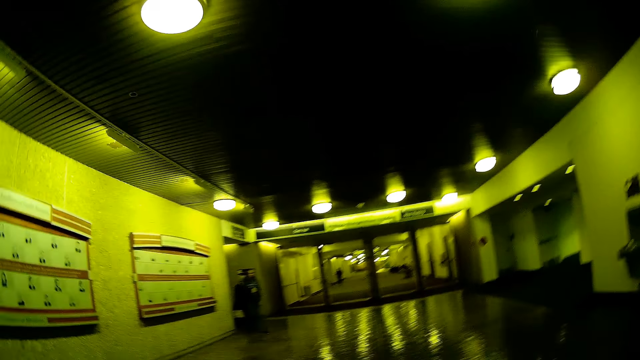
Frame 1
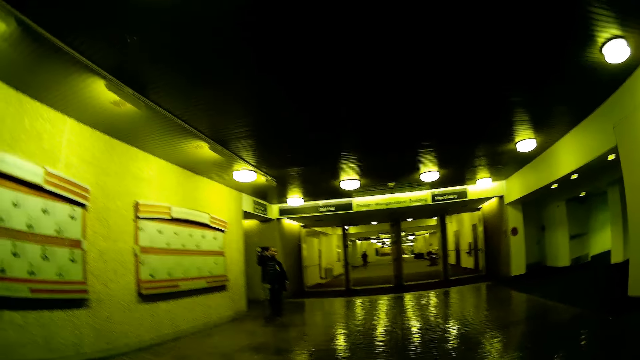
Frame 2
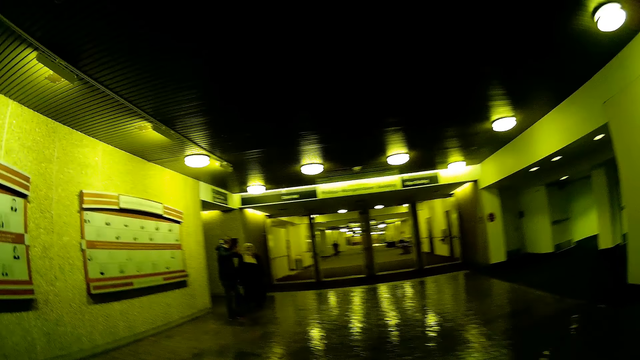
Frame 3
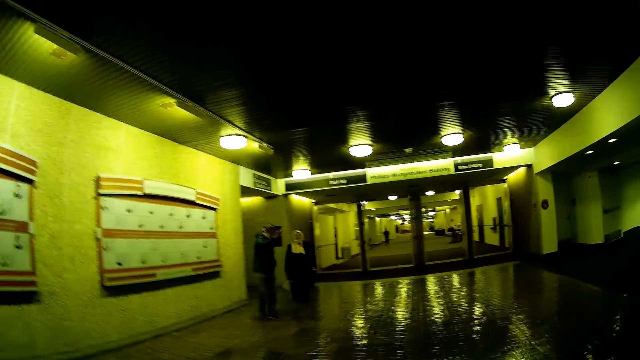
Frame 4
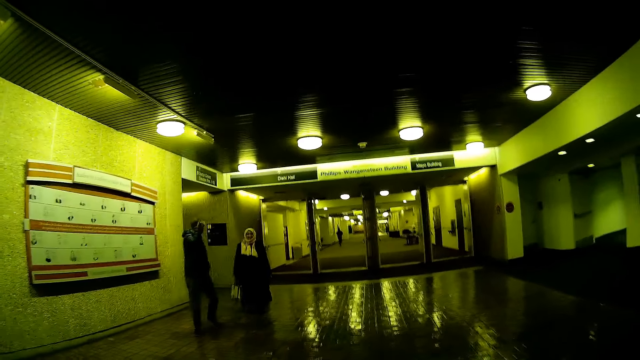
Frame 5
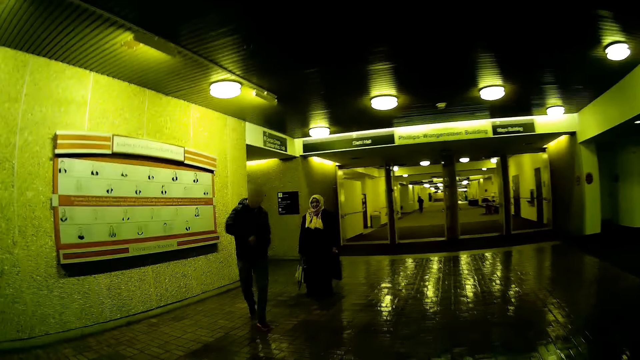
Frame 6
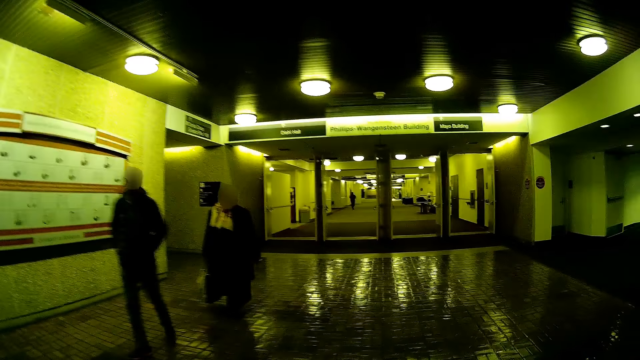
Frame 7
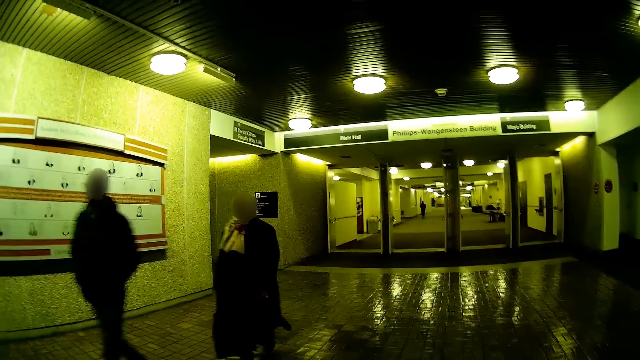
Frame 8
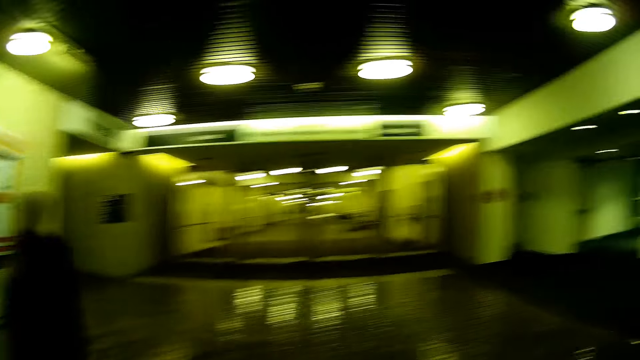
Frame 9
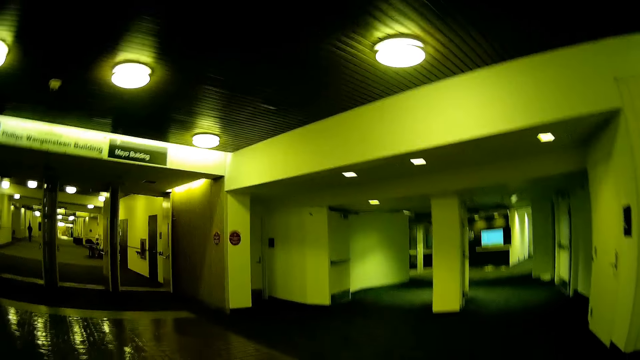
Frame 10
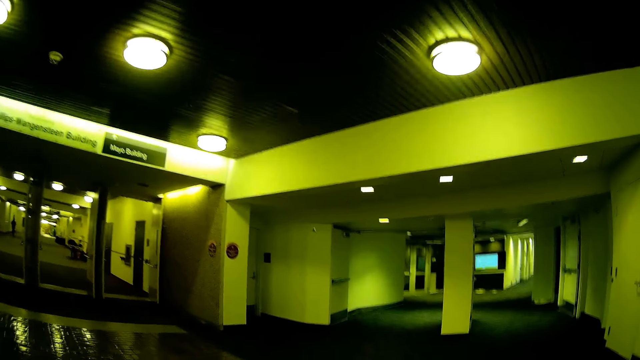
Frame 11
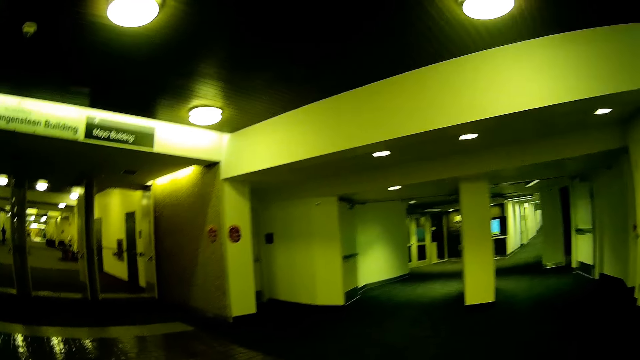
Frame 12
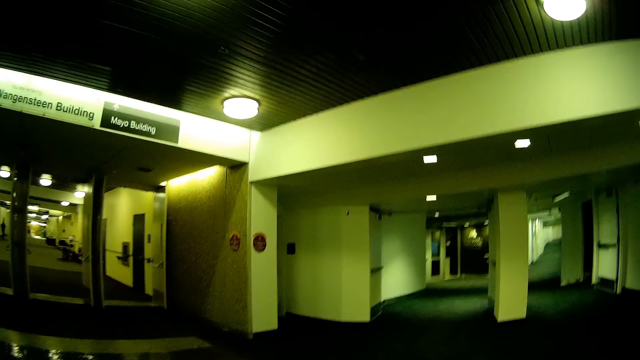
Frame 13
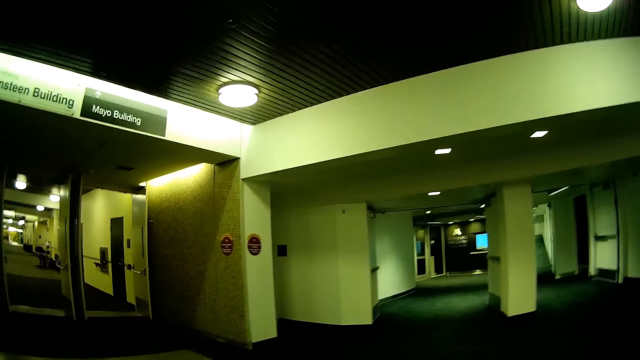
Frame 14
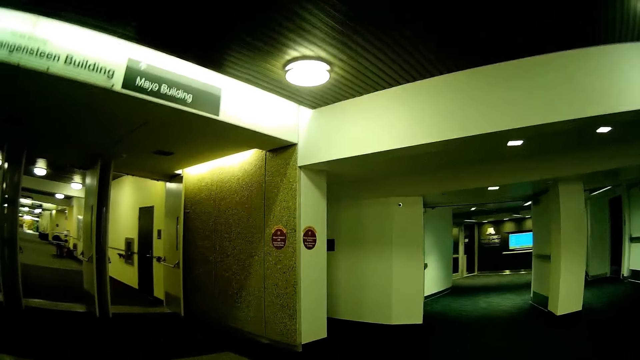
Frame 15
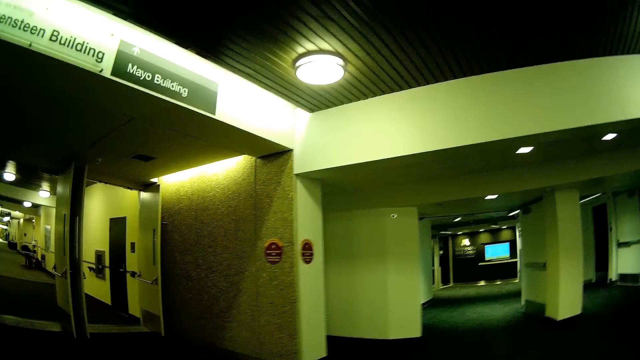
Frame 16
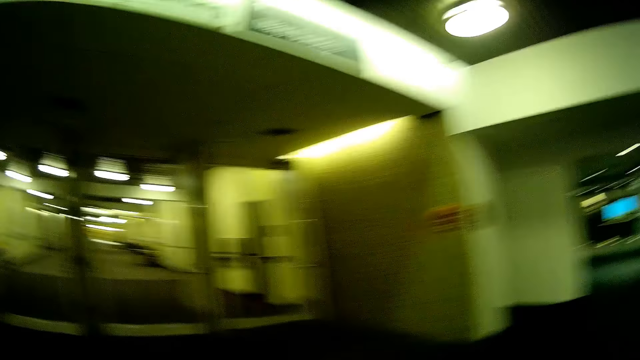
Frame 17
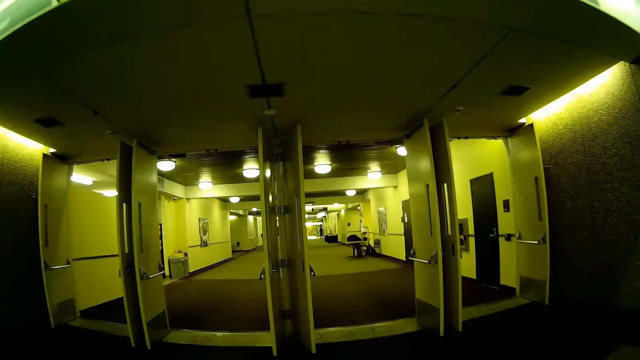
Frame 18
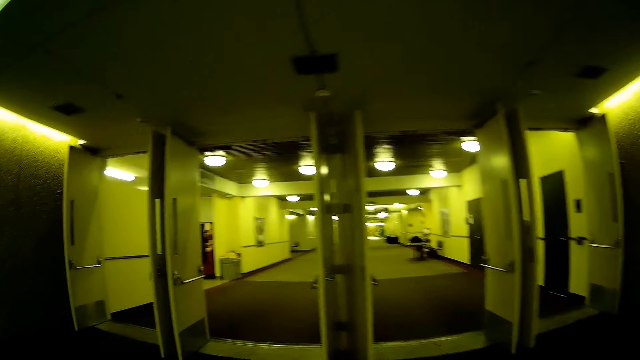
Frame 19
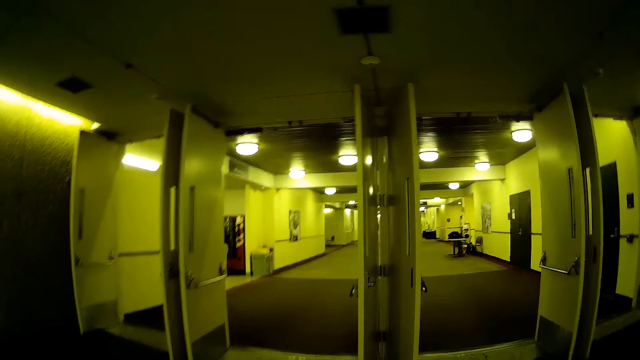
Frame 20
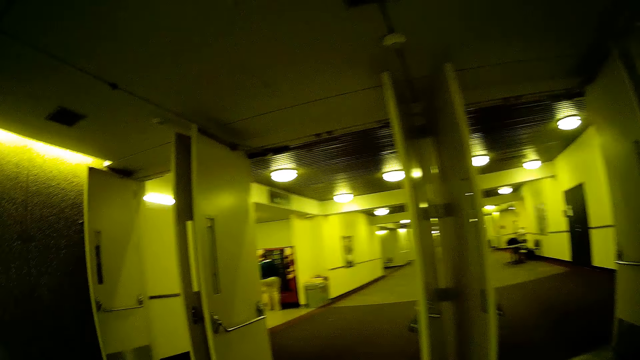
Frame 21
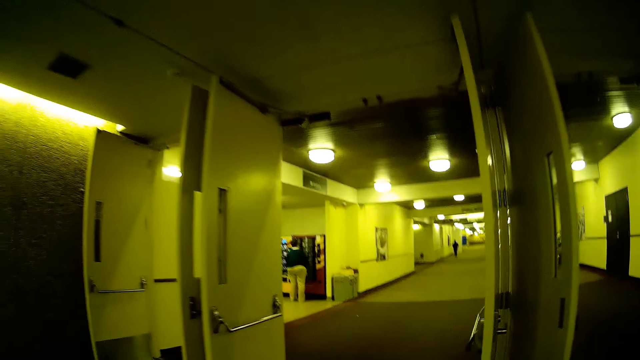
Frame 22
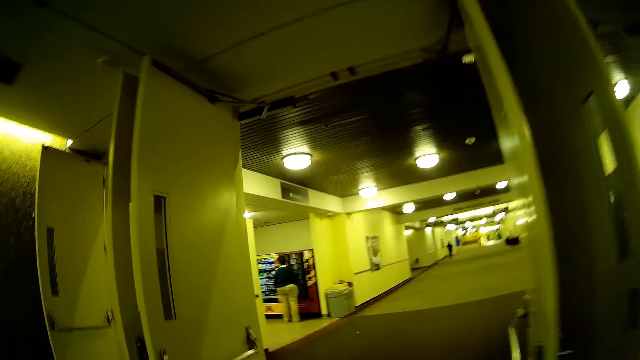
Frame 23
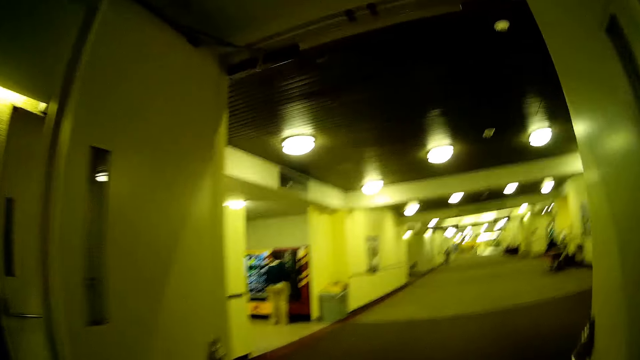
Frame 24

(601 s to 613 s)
A woman walks past the camera wearer. A man walks past the camera wearer.

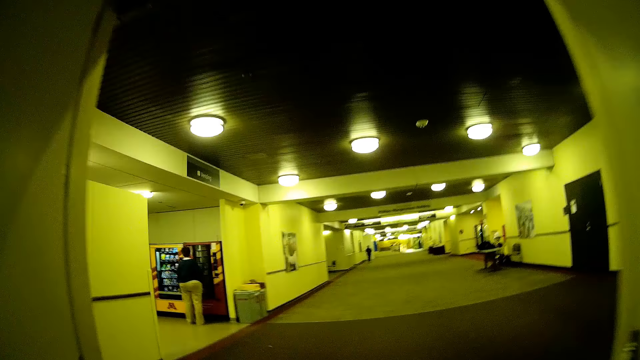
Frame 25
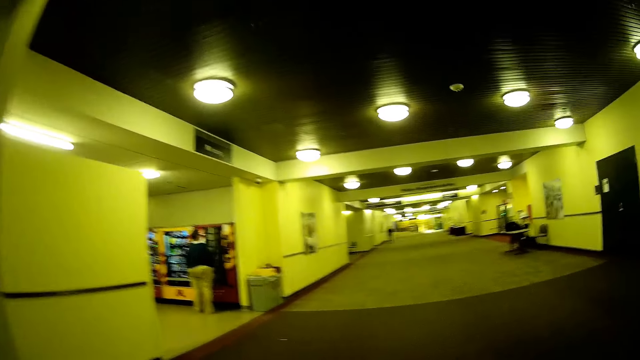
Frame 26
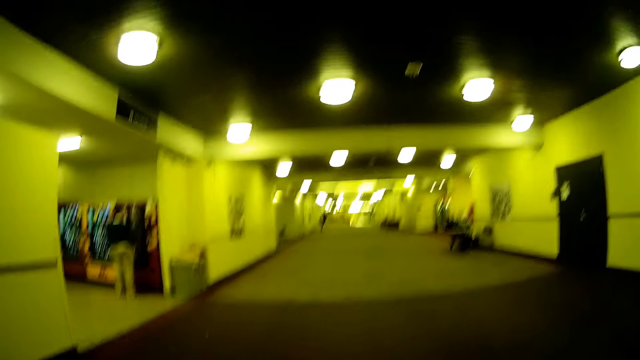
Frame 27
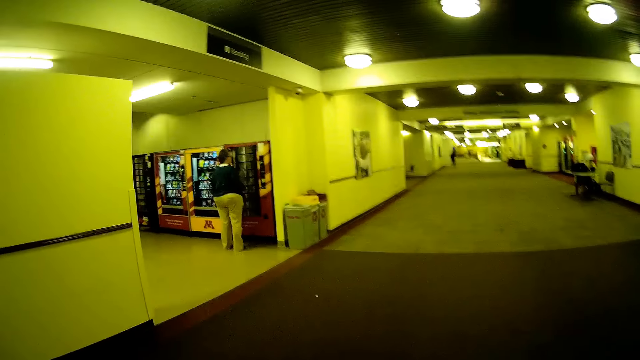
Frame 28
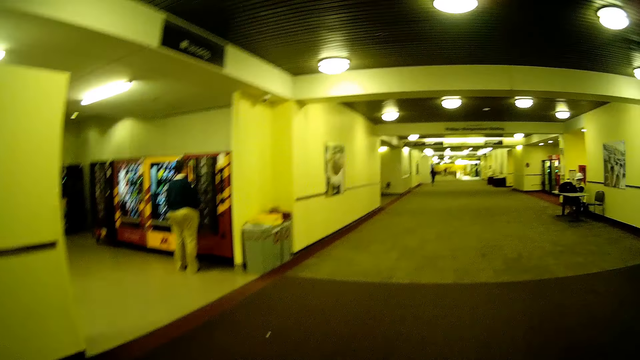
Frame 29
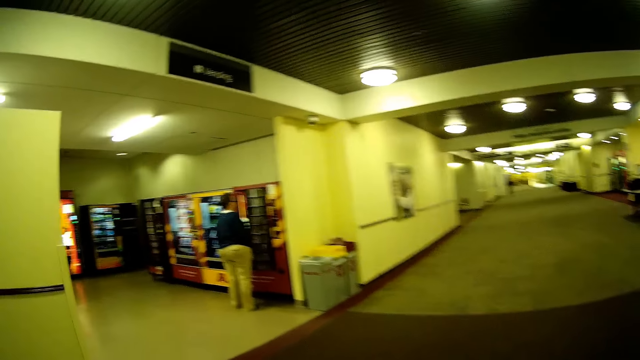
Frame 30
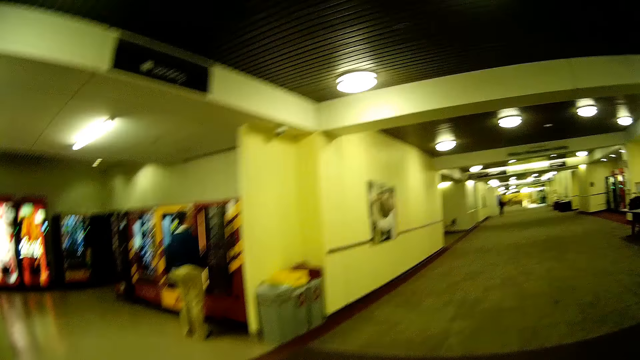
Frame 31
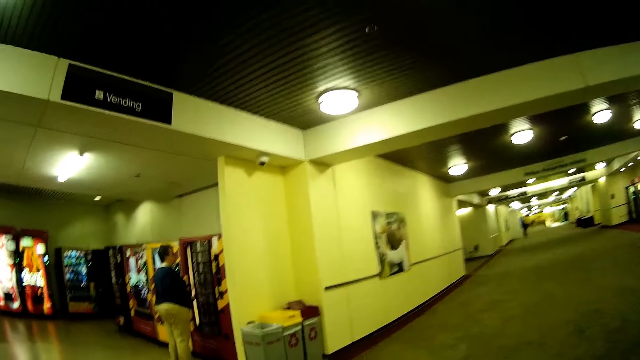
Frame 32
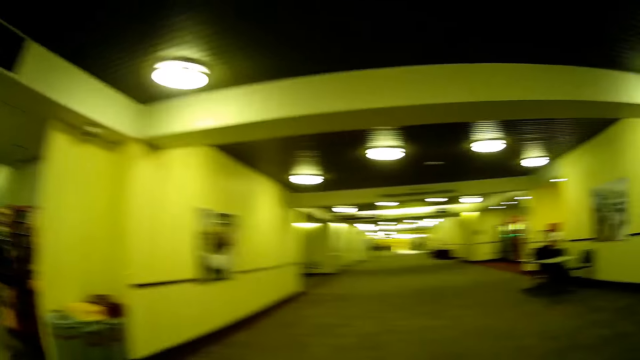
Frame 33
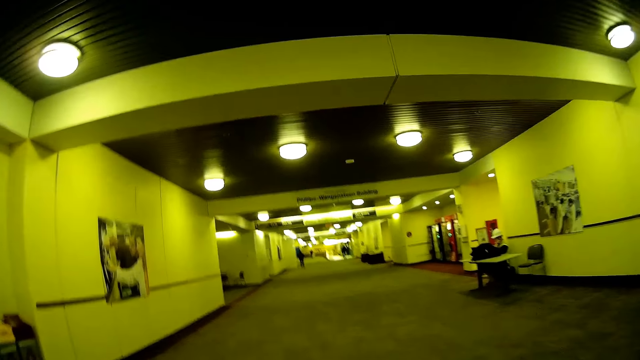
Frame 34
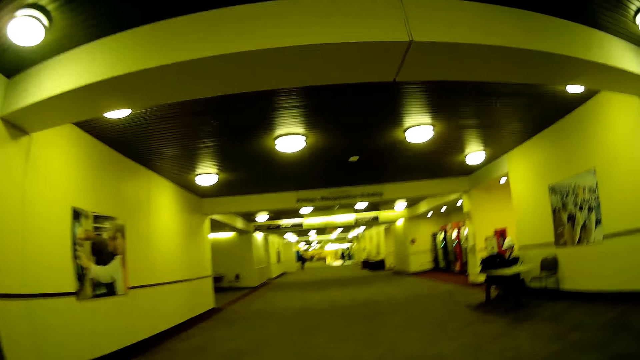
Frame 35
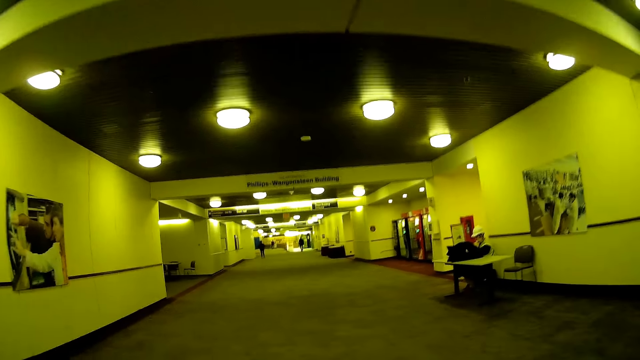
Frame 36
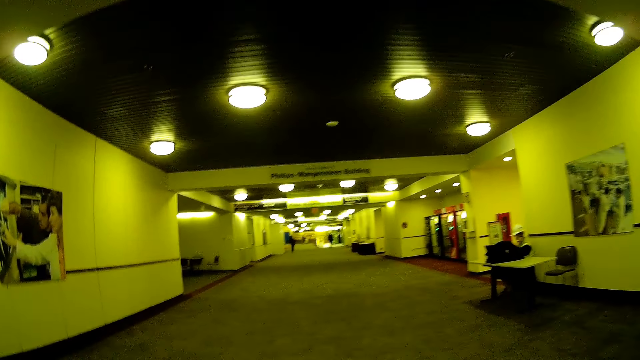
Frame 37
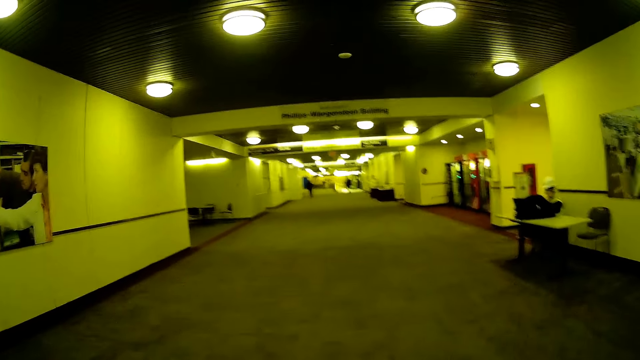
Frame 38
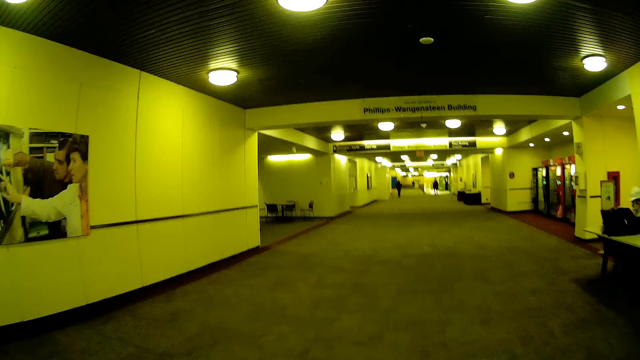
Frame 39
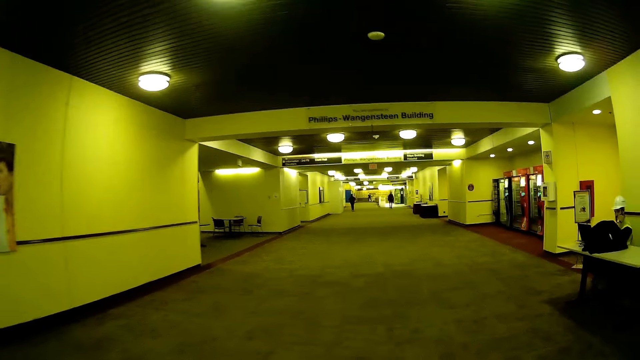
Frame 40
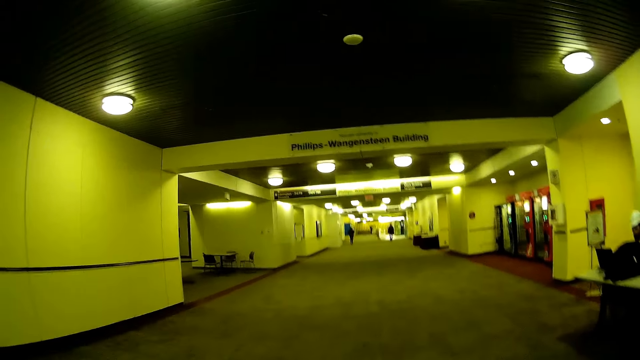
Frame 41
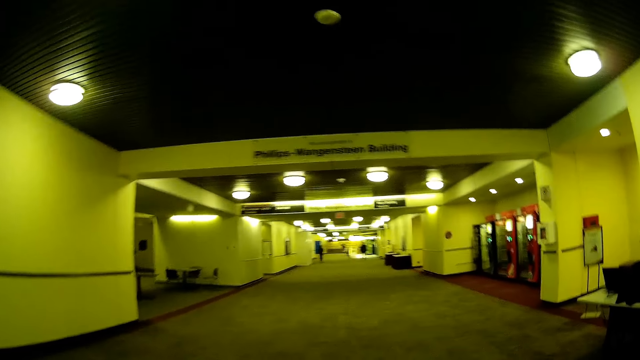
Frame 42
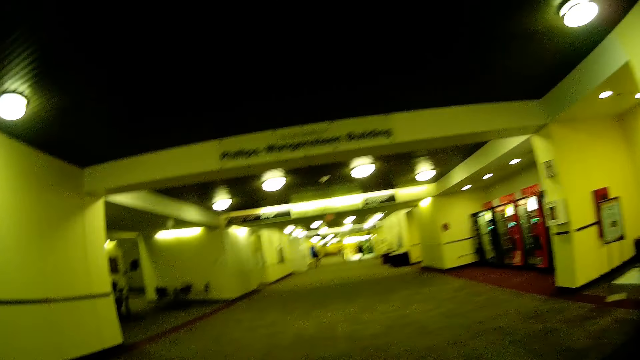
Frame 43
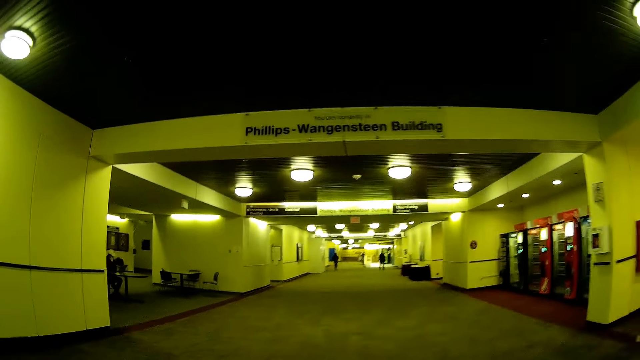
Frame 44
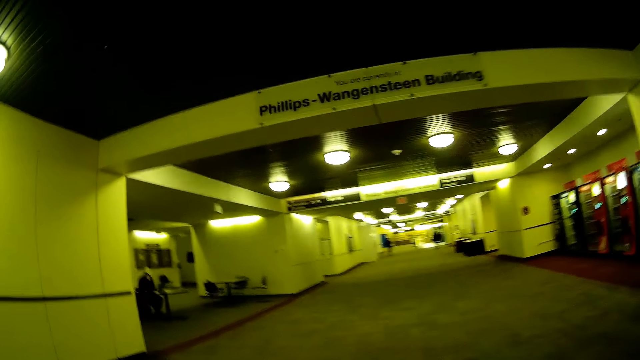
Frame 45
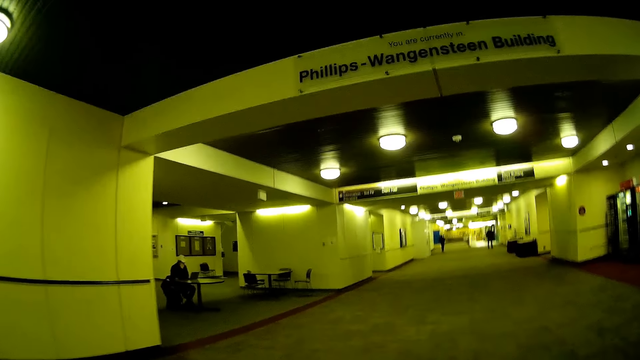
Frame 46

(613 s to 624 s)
A woman stands by a vending machine.
